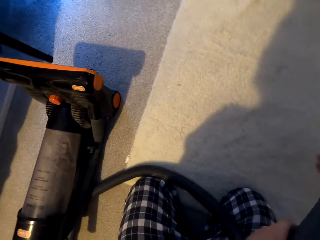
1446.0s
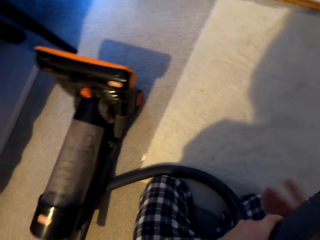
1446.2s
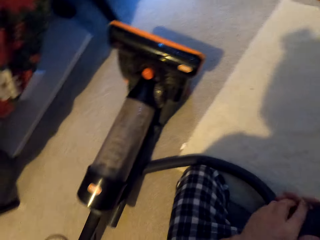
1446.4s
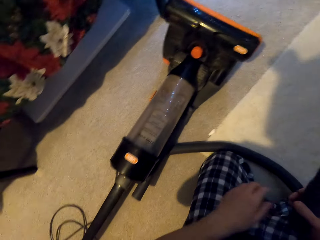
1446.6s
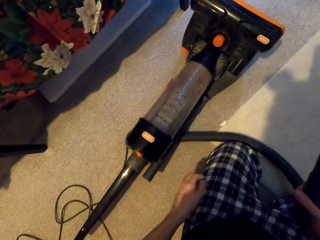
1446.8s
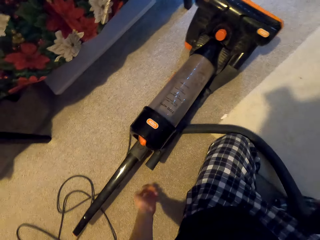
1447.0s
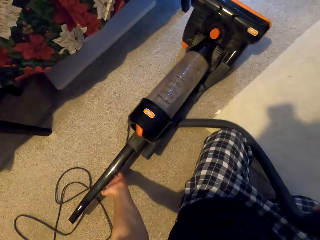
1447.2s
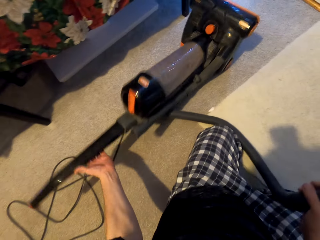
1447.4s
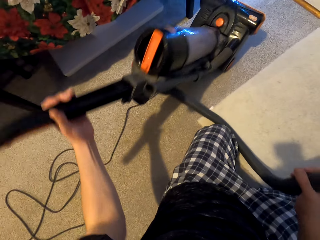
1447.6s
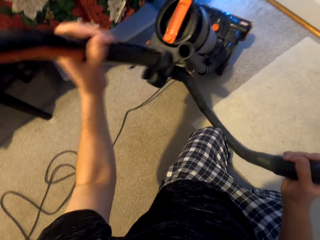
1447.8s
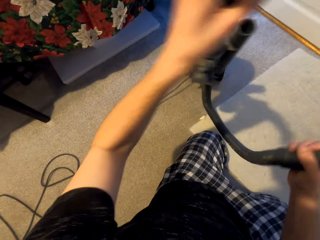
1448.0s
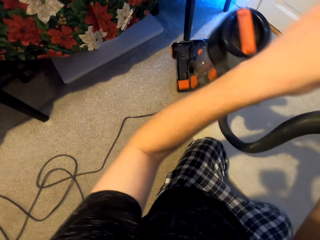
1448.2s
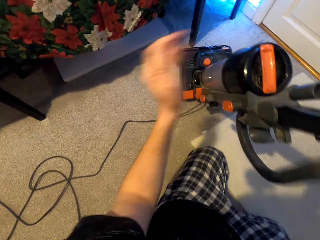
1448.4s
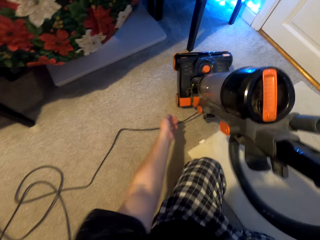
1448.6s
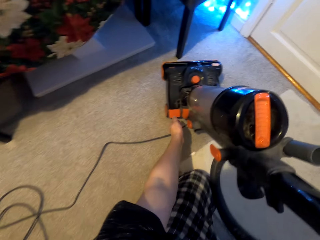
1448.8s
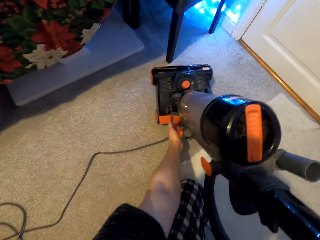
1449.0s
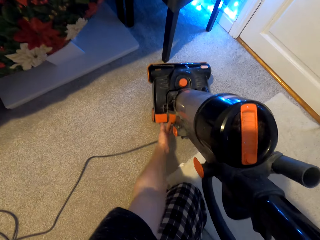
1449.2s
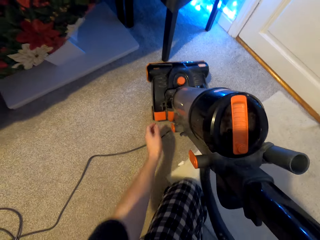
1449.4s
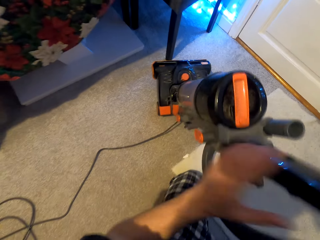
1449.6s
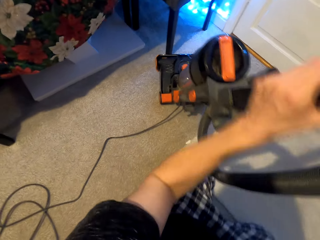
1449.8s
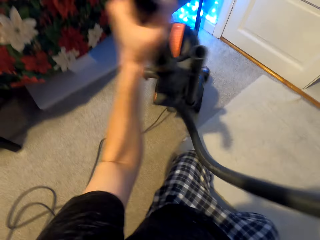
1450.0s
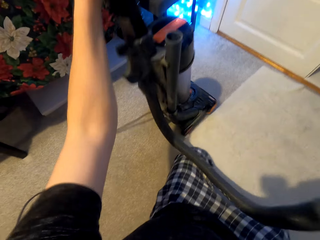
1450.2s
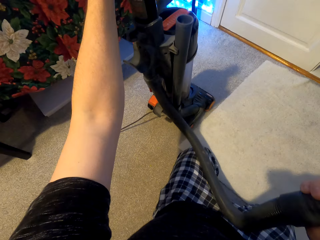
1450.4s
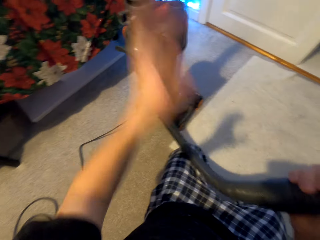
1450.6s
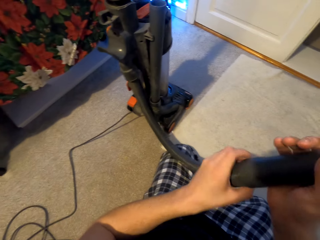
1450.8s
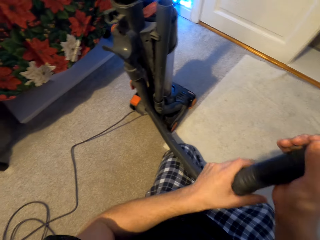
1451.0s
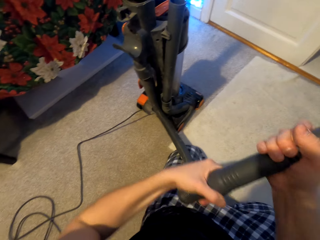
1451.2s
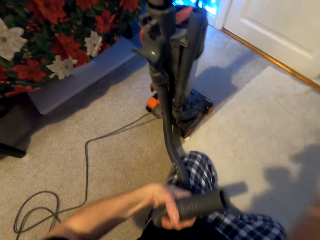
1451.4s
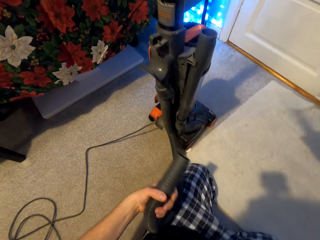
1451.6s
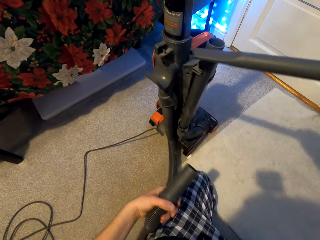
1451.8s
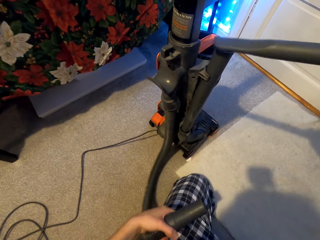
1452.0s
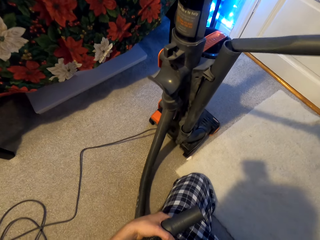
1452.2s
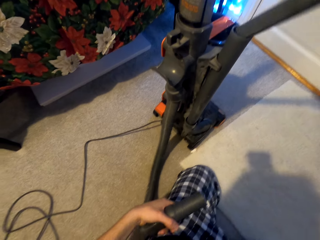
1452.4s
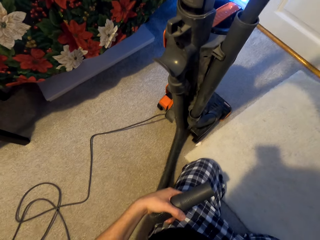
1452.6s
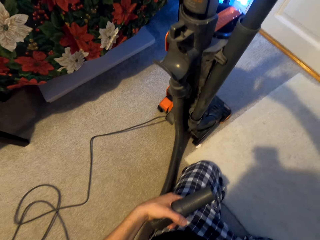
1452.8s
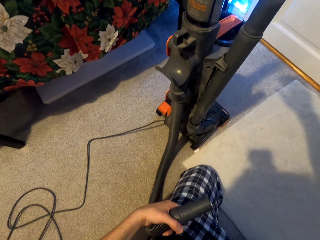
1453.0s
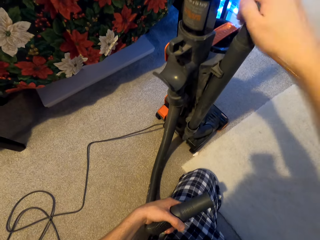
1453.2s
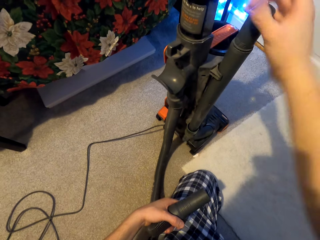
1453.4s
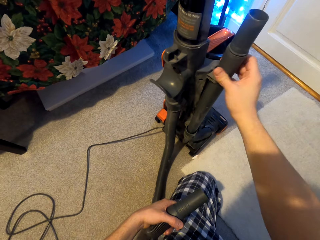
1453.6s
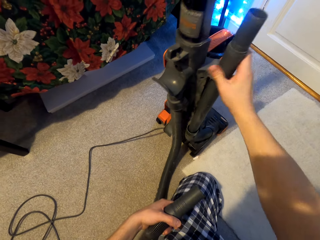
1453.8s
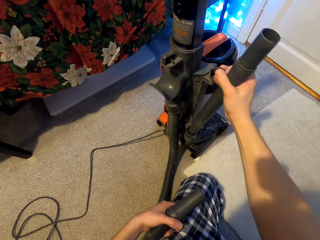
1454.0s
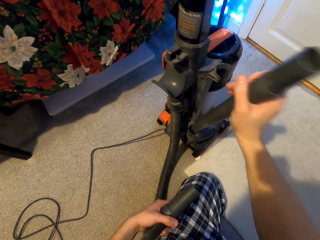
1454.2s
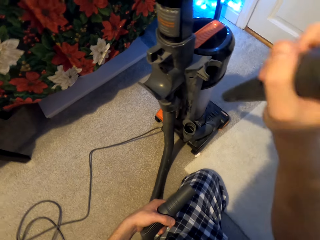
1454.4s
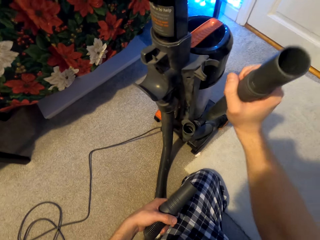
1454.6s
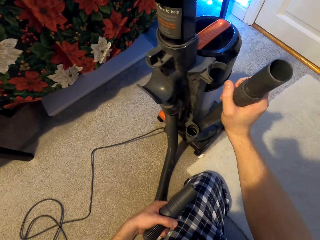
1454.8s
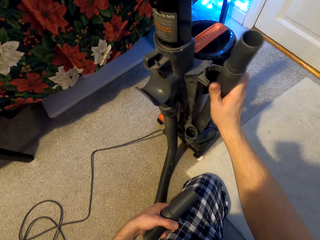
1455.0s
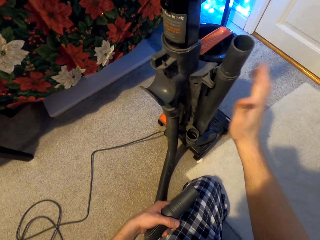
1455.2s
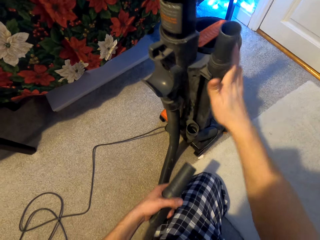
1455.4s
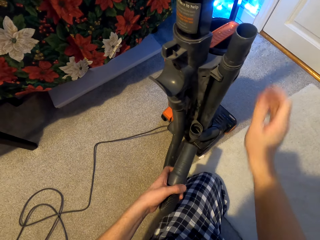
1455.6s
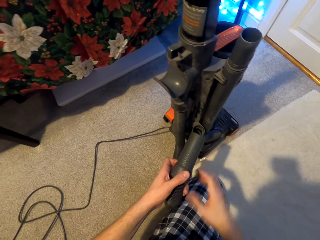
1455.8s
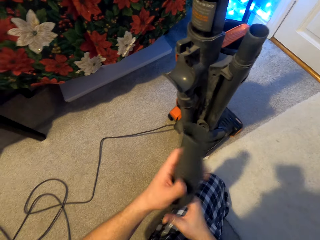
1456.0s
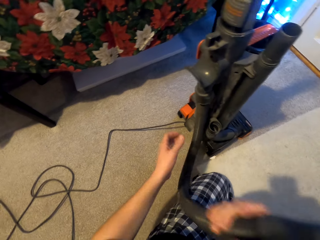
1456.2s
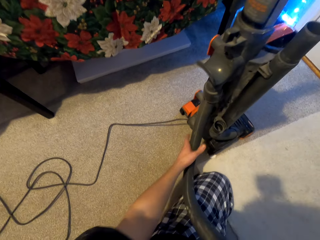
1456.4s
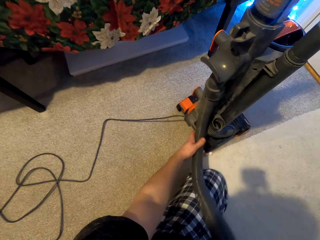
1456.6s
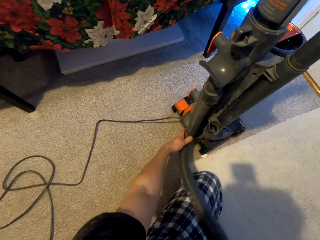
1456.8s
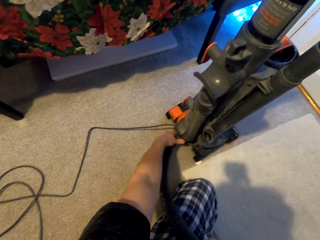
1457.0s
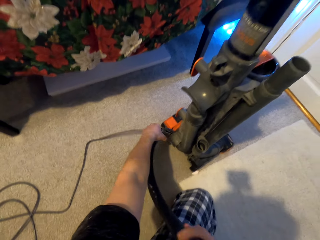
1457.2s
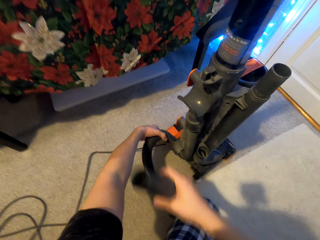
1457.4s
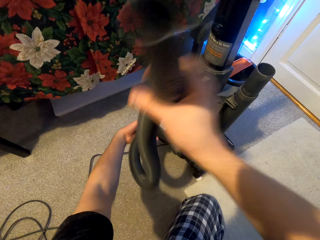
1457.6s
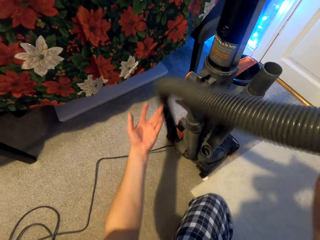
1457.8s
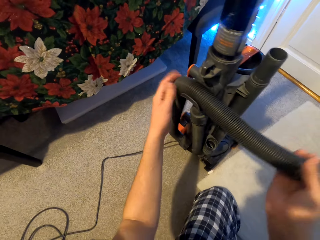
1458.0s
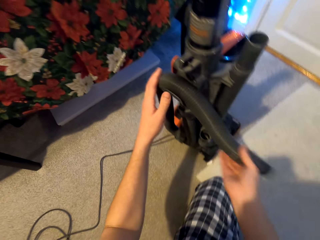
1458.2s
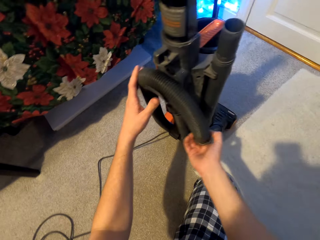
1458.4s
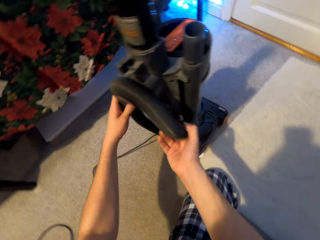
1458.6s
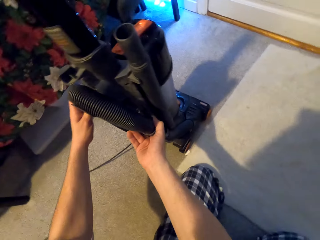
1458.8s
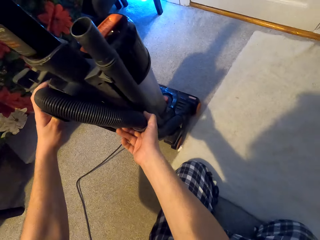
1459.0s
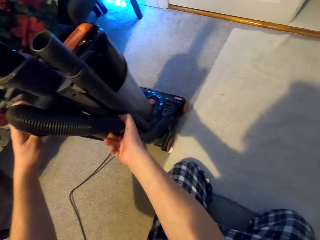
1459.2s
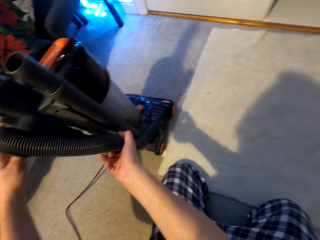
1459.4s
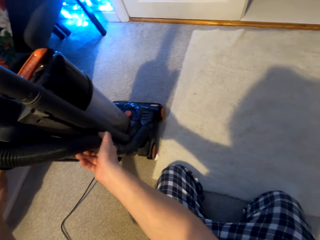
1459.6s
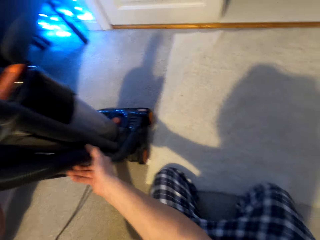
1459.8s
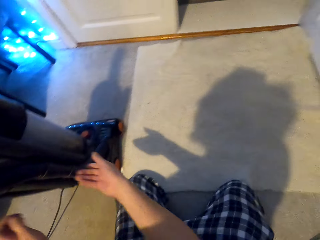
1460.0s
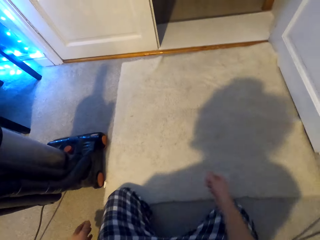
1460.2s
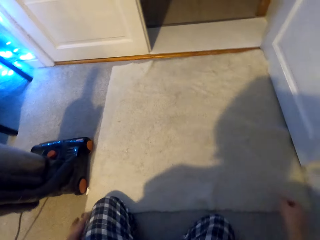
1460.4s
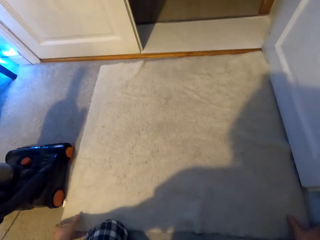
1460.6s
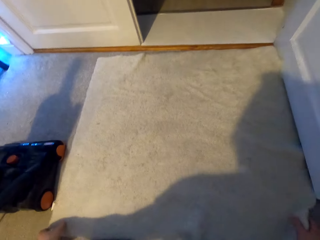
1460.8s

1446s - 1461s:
The camera wearer lifts the vacuum cleaner. They put the vacuum cleaner on the other hand. They turn off the vacuum cleaner. They lift the vacuum cleaner. They place the vacuum cleaner in an upright position. They hold the suction inlet. They remove the suction inlet or pipe from the hose holder. They put the suction inlet beside the vacuum cleaner. They return the pipes to the vacuum cleaner. They pull in the suction inlet. They shake the suction inlet. They pull the suction inlet from the vacuum cleaner. They put the suction inlet beside the vacuum cleaner. They tap the suction inlet. They hold the hose holder. They pull the hose holder. They fold the elastic pipe or hose holder to the vacuum cleaner machine. They attach the hose holder to something.

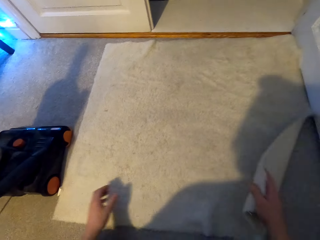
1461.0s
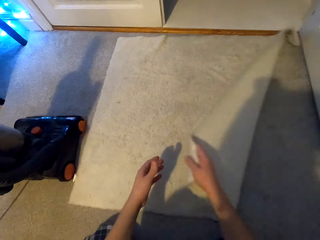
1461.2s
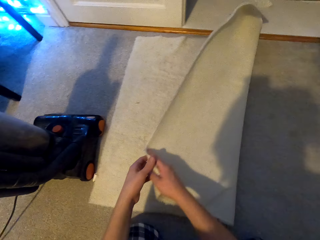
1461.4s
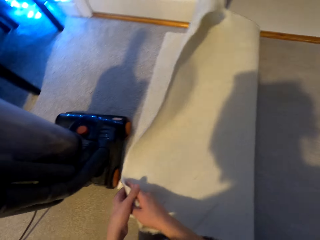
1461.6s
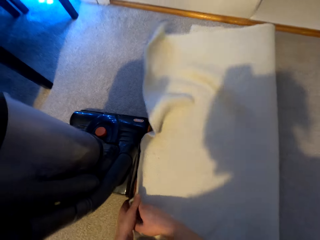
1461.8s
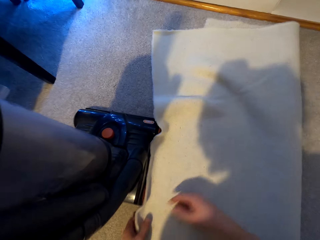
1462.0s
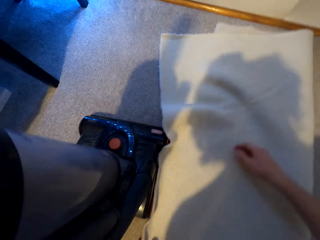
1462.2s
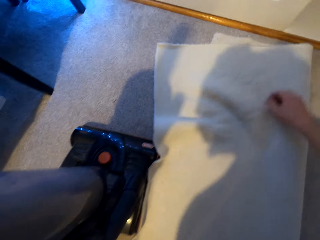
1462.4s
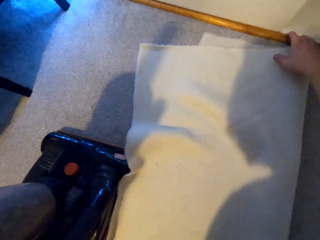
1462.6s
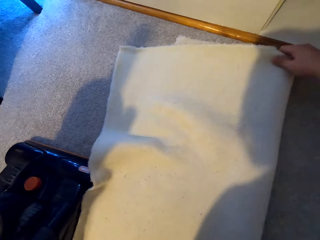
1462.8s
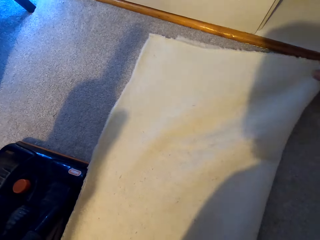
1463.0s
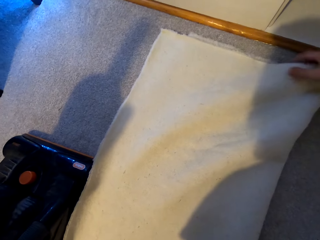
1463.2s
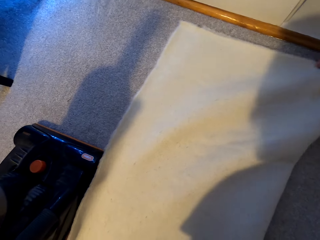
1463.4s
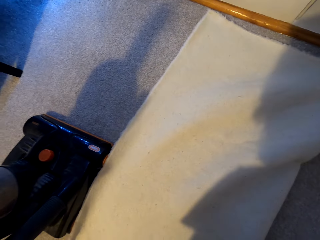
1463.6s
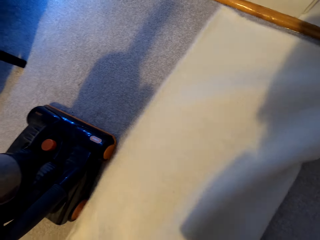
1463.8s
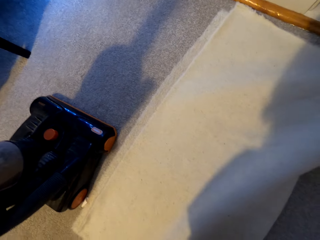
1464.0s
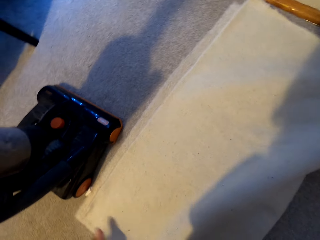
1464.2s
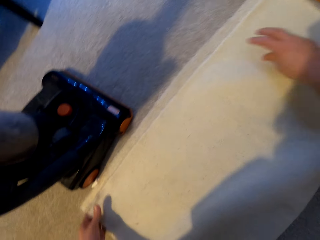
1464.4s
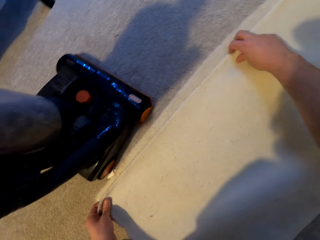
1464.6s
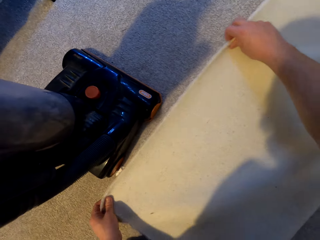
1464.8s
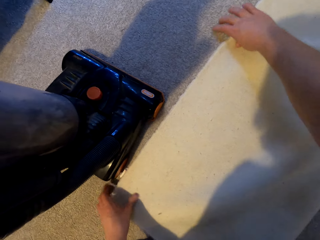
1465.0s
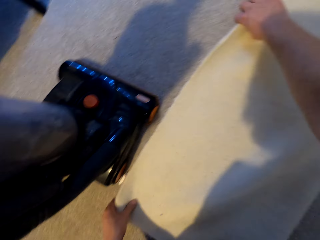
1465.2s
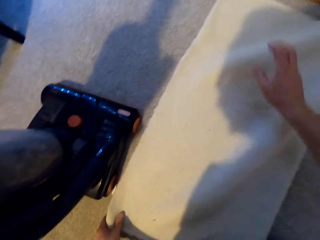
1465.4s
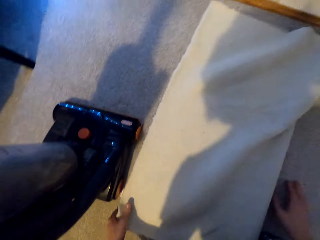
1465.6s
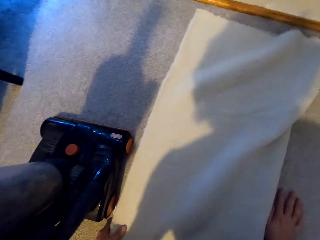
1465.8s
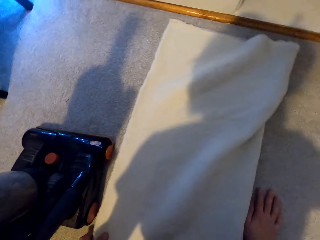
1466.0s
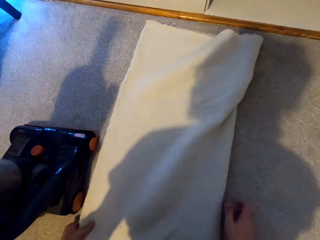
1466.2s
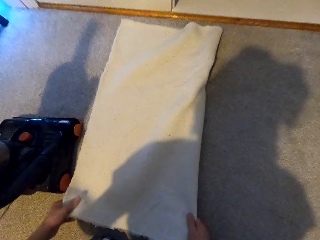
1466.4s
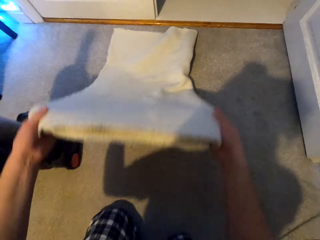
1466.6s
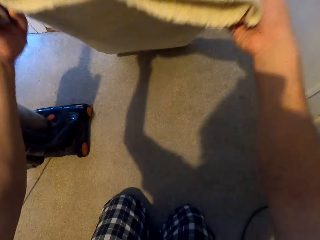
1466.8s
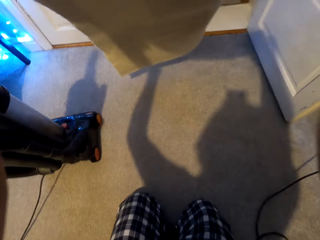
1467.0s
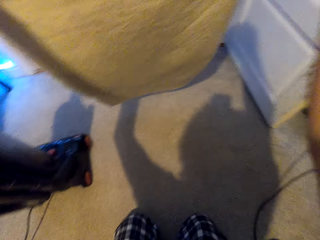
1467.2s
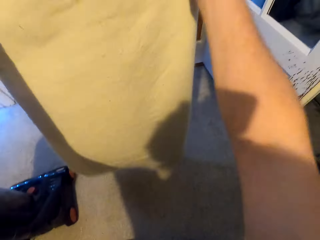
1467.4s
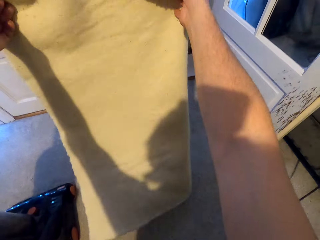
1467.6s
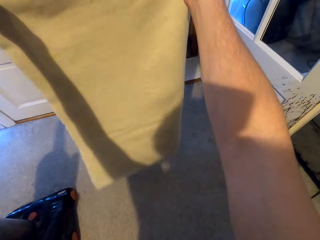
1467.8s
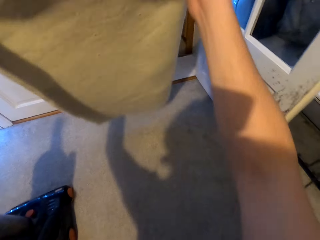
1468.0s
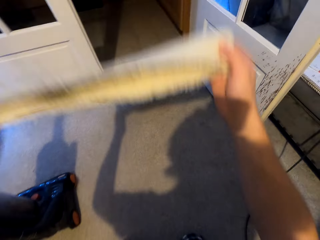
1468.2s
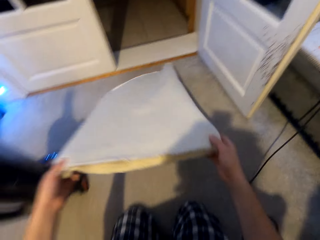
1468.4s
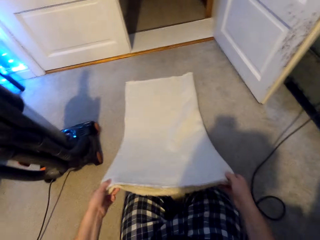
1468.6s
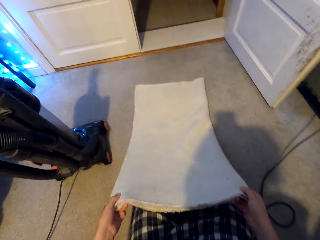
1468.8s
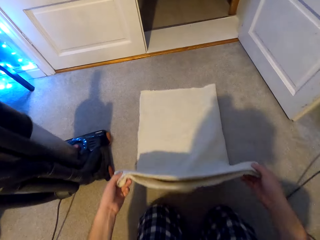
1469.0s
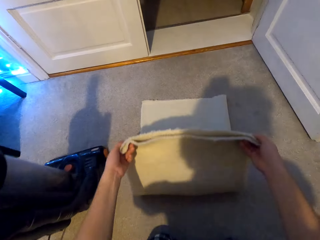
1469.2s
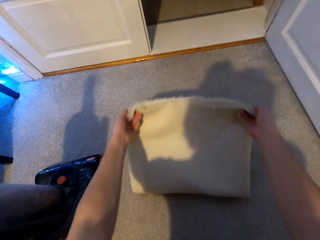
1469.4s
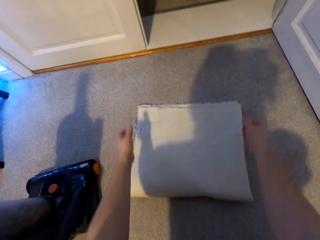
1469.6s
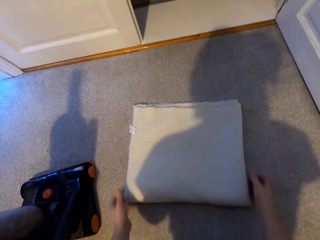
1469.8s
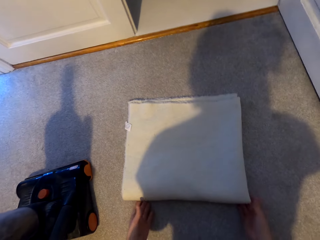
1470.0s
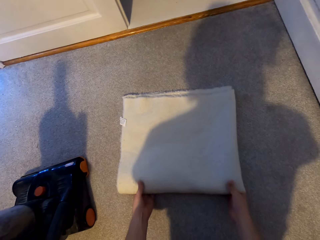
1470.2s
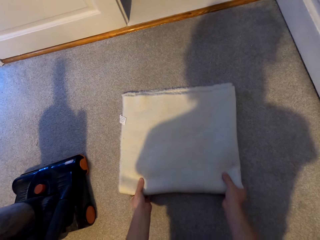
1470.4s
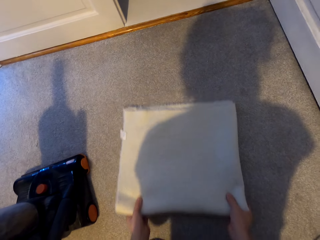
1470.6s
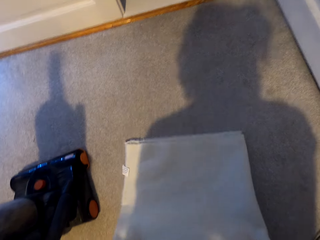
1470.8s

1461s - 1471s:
The camera wearer lifts the door mat. They fold the door mat. They flap the door mat. They fold the door mat.
